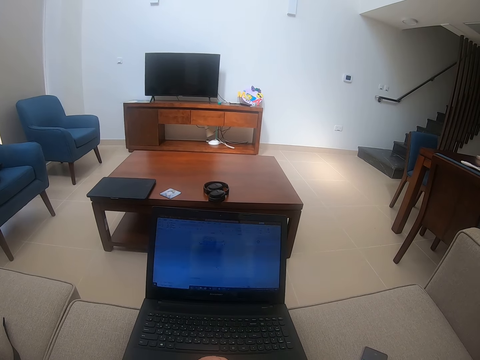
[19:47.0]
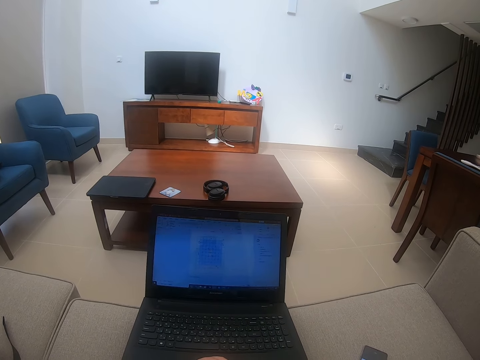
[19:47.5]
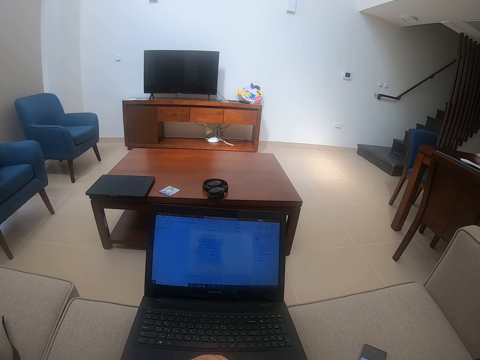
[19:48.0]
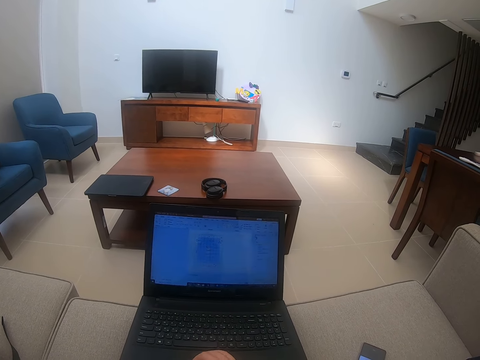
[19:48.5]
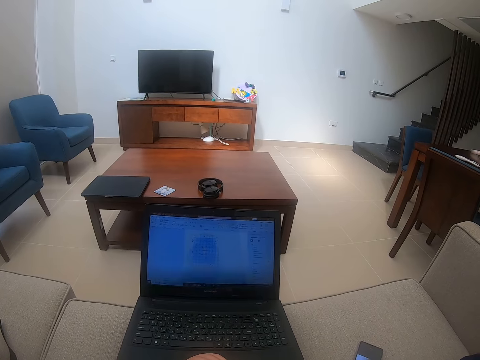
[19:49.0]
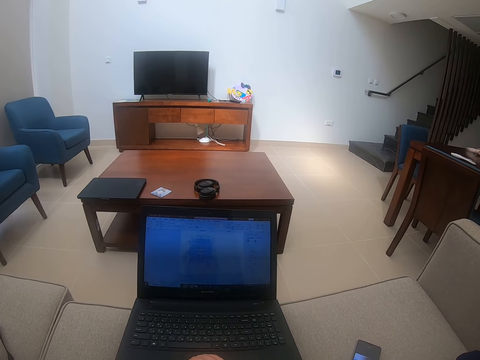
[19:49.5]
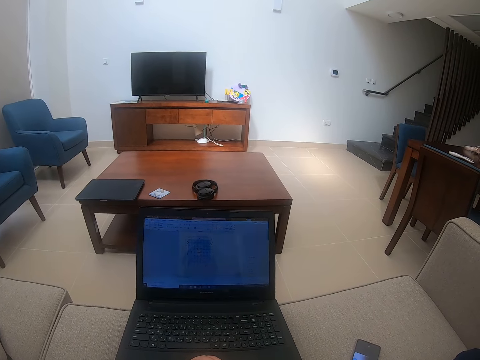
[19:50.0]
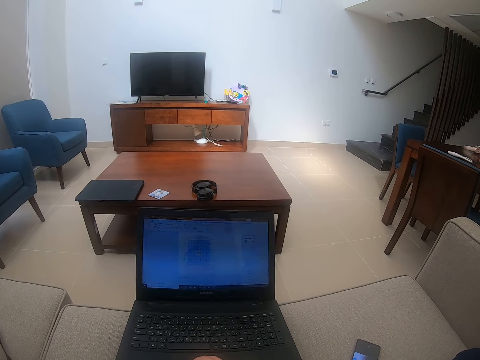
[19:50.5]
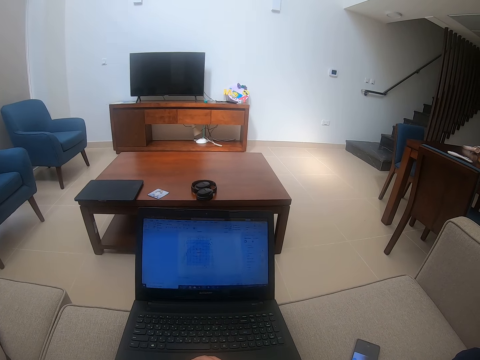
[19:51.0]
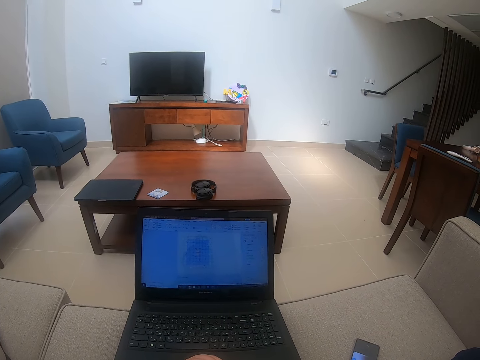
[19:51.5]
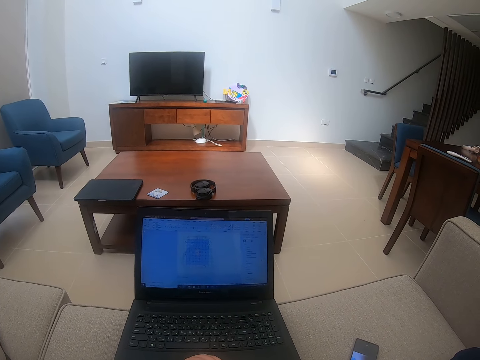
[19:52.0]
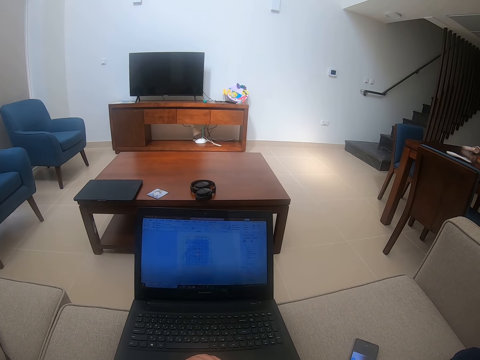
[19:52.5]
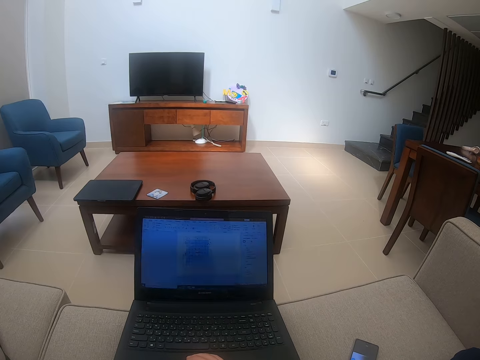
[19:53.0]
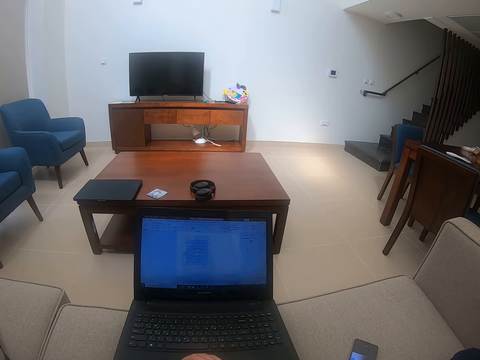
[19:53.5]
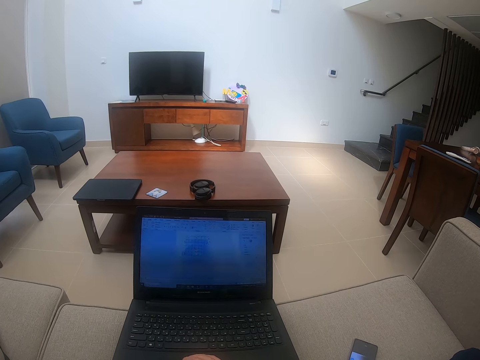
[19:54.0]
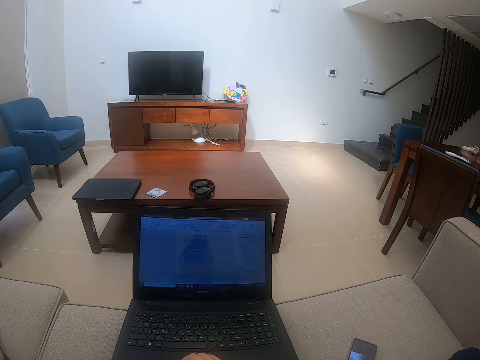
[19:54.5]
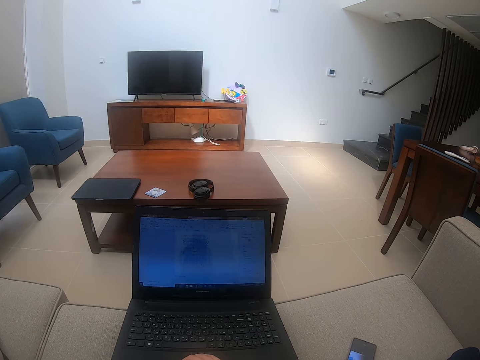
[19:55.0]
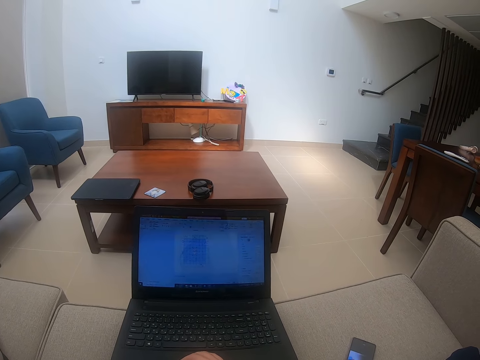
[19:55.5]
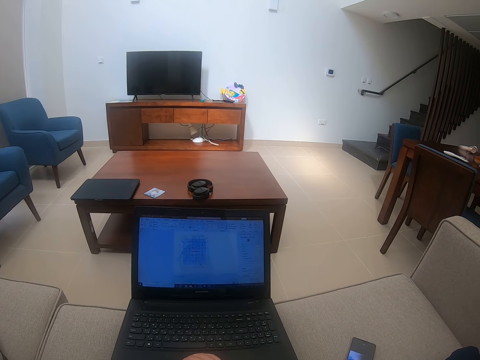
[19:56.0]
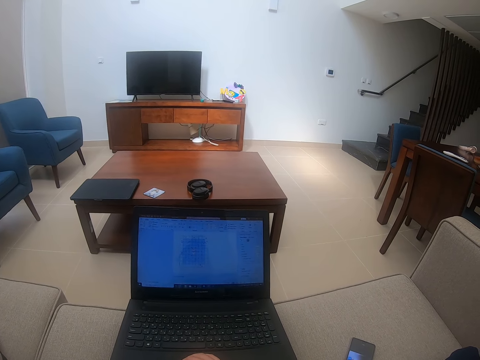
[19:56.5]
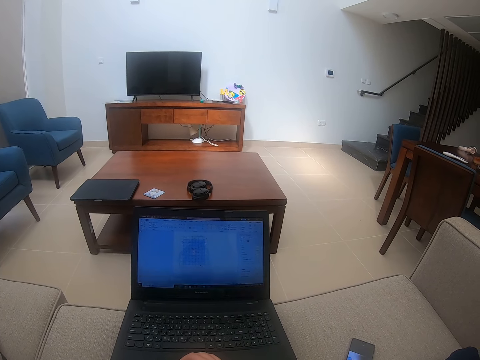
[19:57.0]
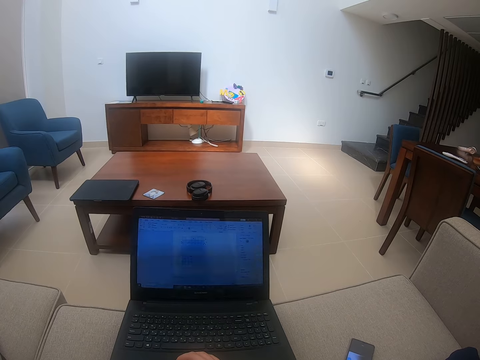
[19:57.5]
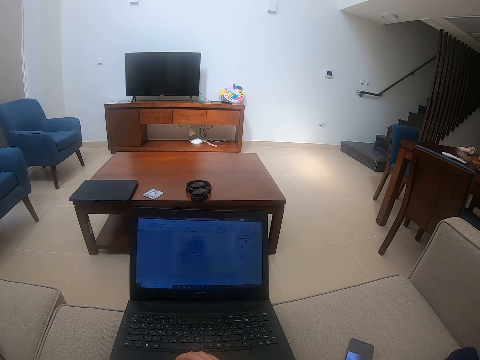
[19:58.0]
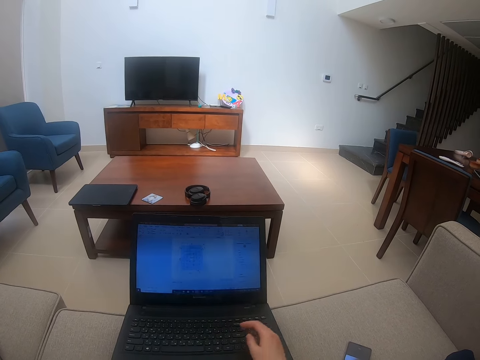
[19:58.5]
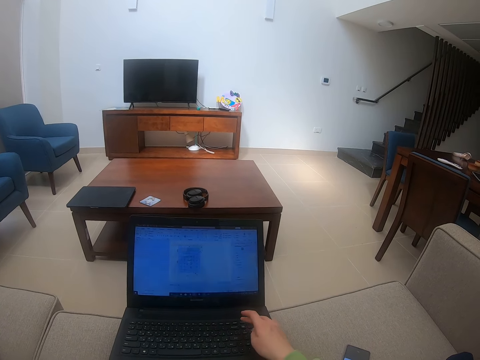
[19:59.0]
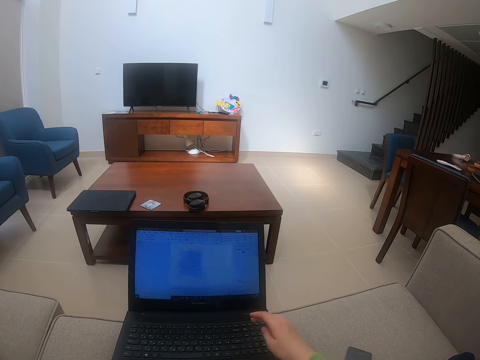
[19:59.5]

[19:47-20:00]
The camera wearer scrolls on the laptop.

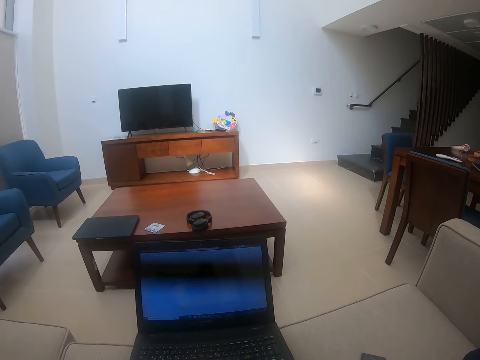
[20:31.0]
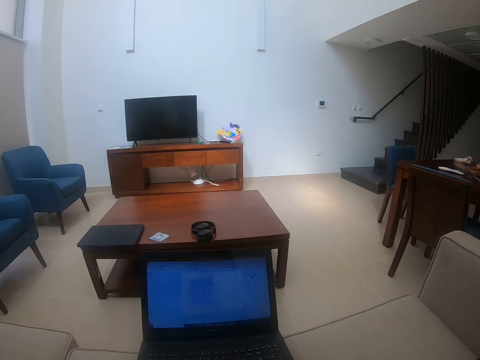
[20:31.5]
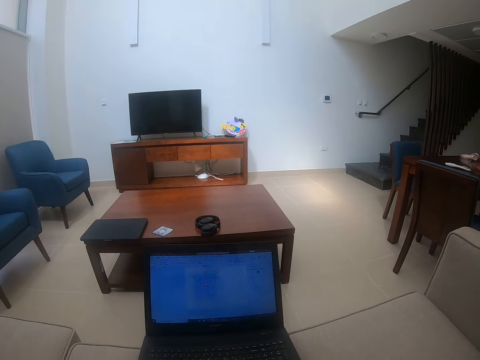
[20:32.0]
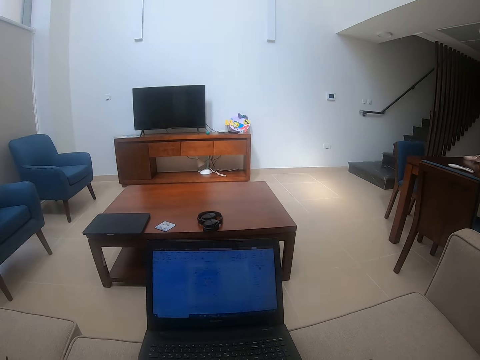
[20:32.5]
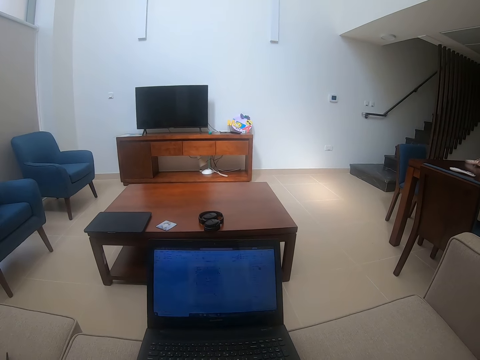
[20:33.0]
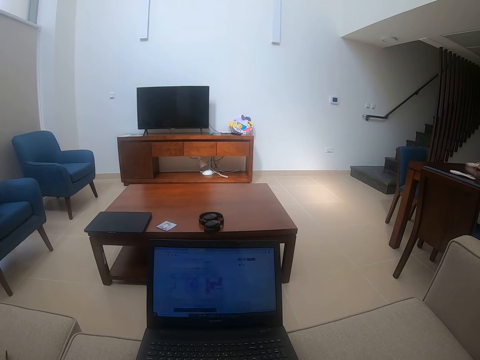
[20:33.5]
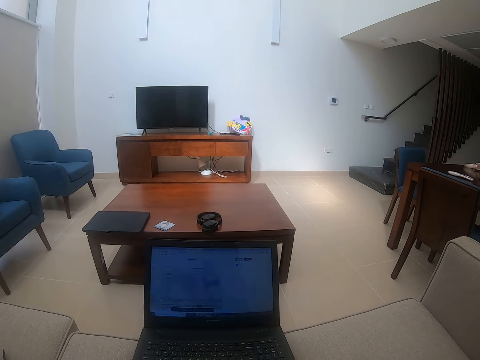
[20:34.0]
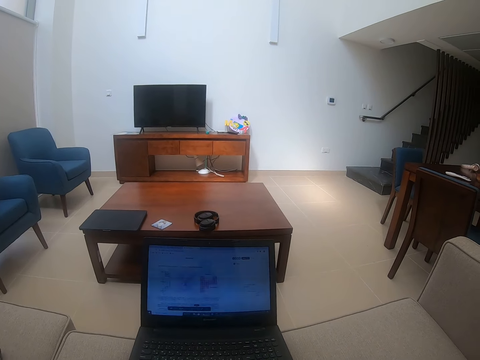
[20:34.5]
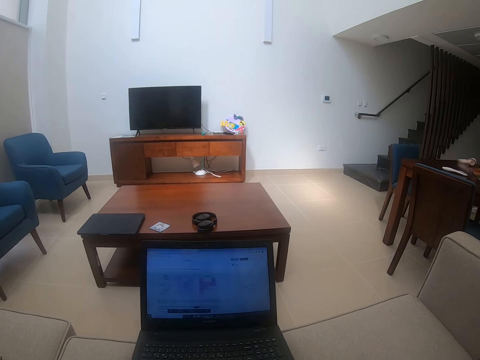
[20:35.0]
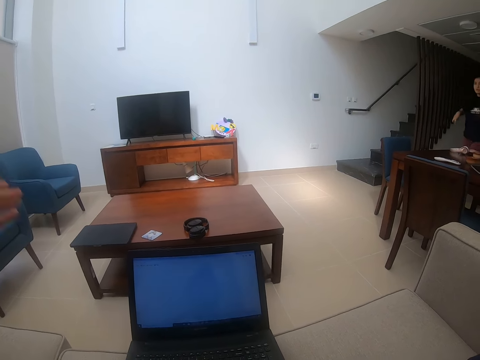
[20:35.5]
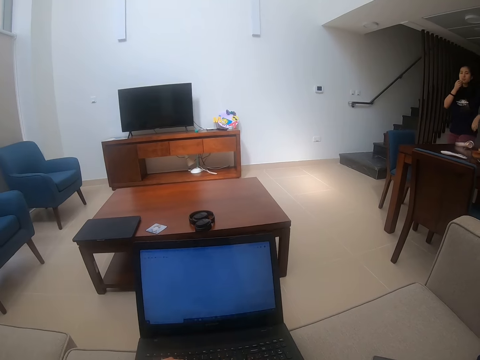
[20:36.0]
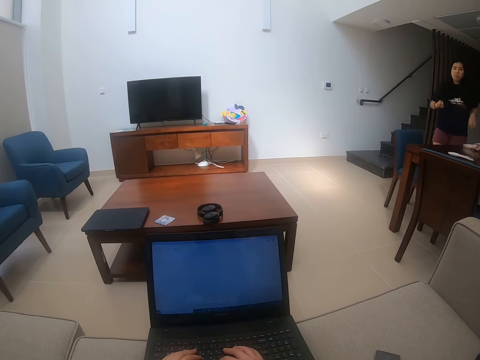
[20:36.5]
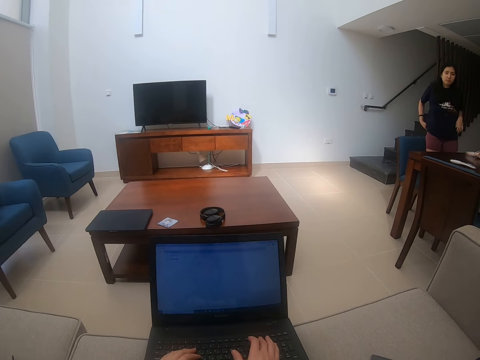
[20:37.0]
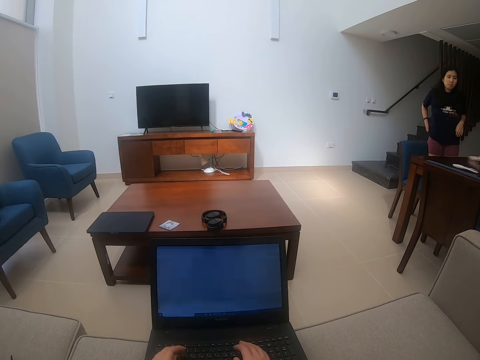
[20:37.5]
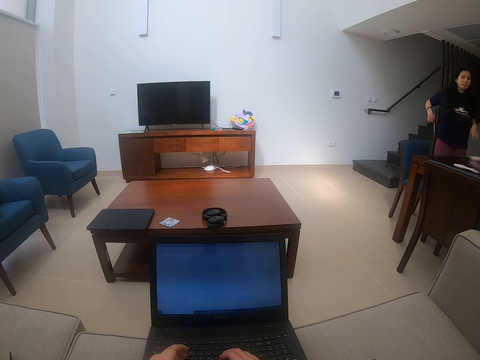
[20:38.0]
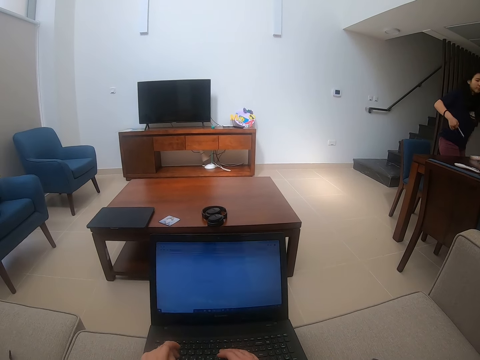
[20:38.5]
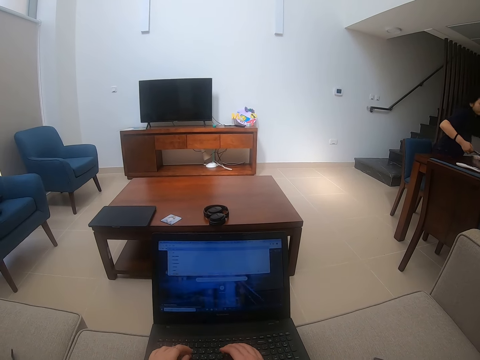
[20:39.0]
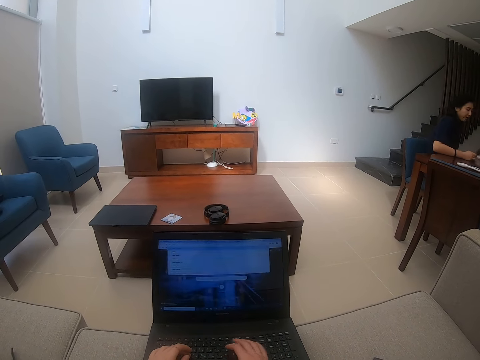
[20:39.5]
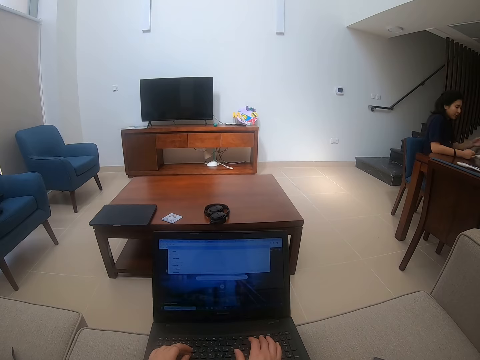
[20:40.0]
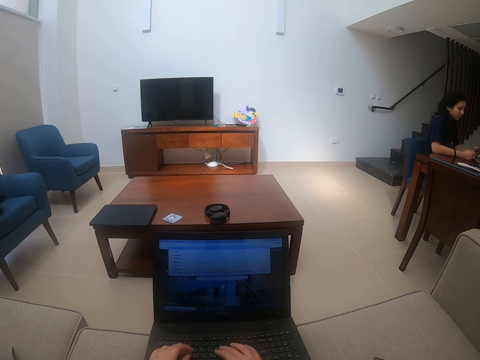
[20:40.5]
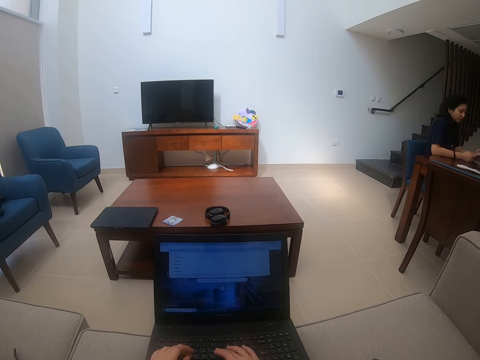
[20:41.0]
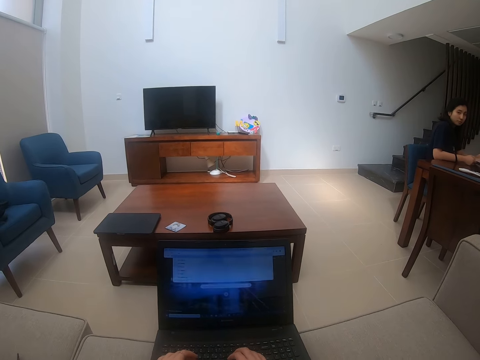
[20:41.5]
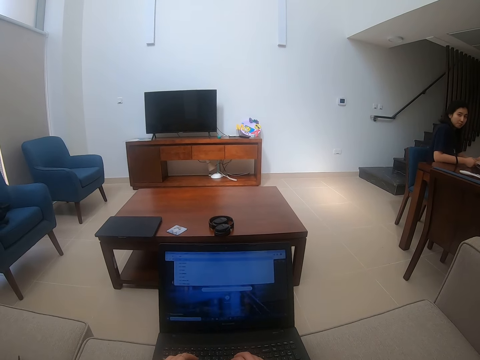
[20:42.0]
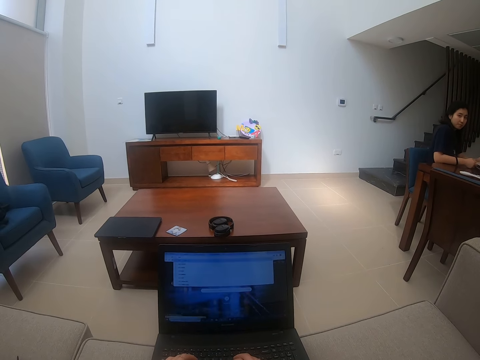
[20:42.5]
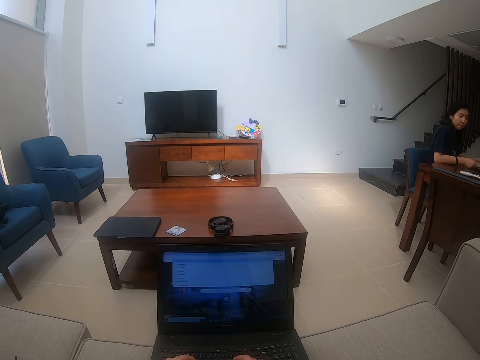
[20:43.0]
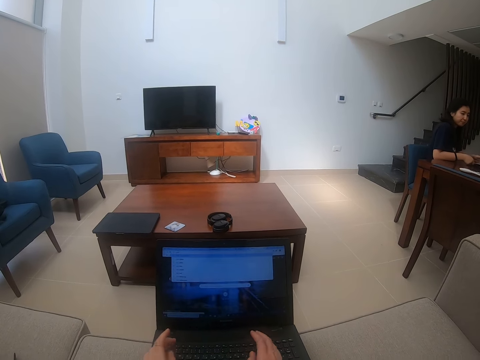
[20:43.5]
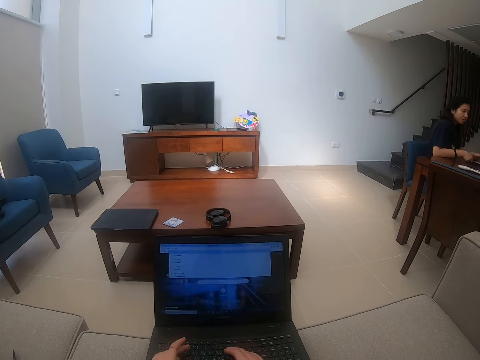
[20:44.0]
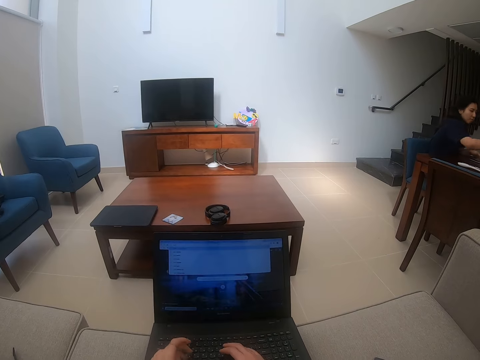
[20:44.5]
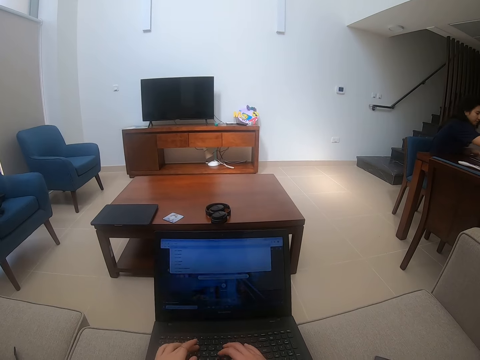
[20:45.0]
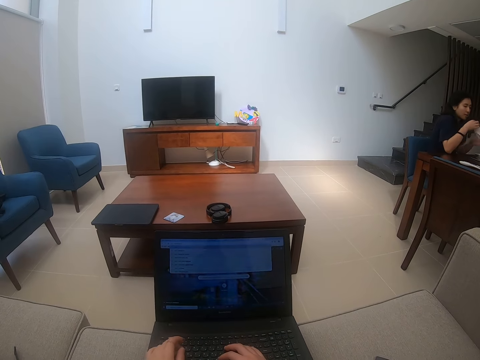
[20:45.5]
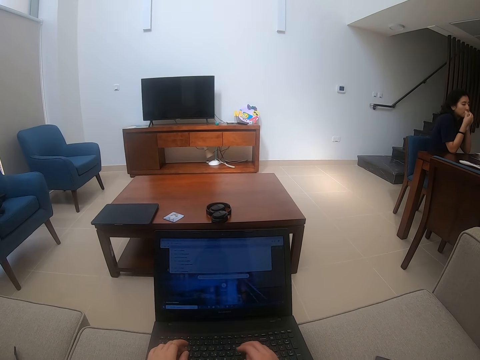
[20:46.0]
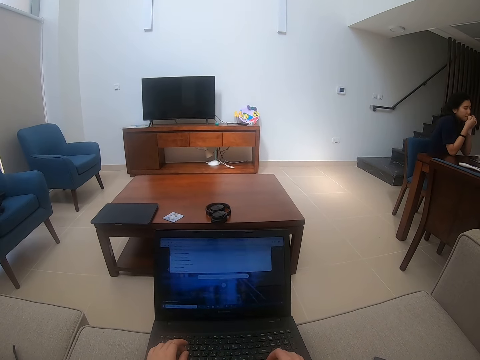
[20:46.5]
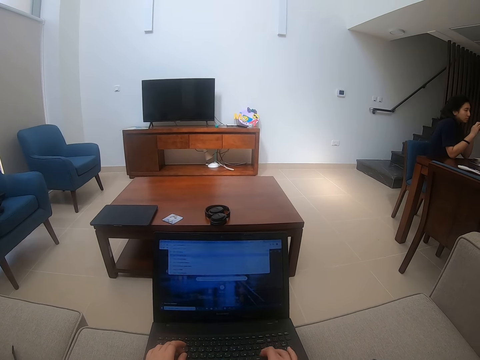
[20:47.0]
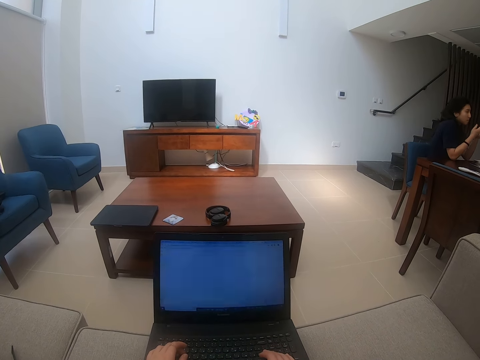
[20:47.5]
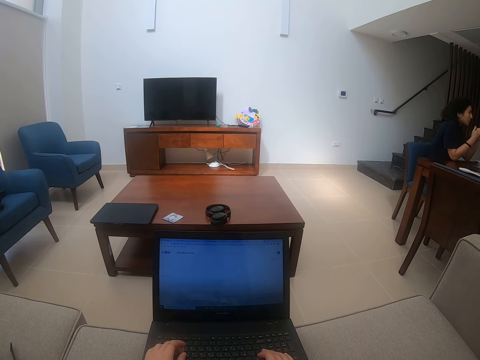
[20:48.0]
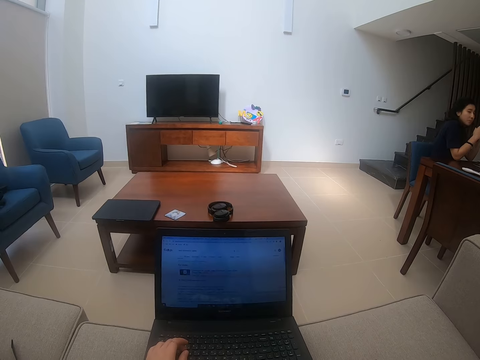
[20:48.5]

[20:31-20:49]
The camera wearer talks to a person. The person comes near the dining table area, sits on the dining chair, takes a serviette from the dining table and wipes their lips.
